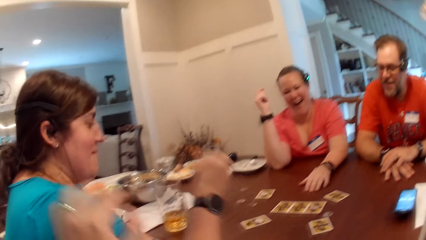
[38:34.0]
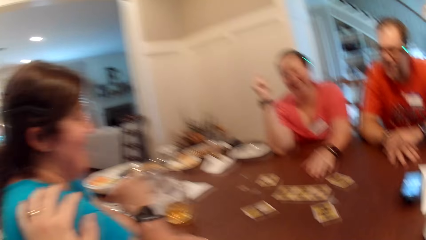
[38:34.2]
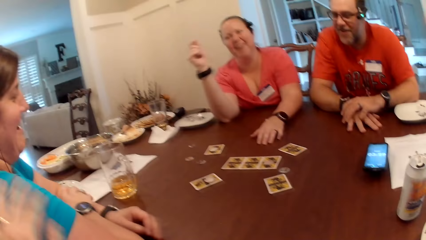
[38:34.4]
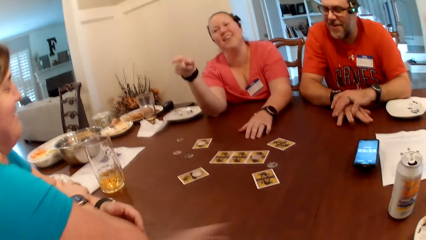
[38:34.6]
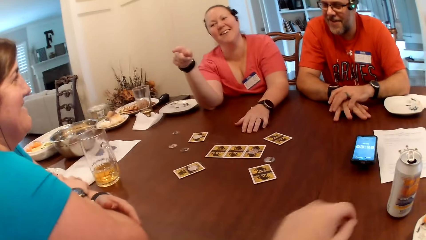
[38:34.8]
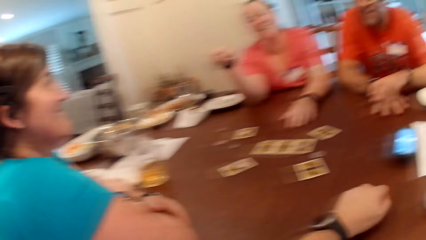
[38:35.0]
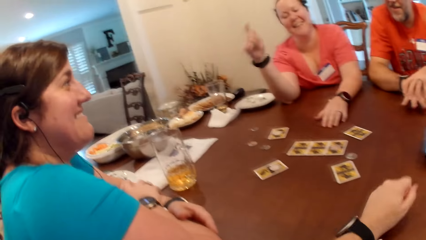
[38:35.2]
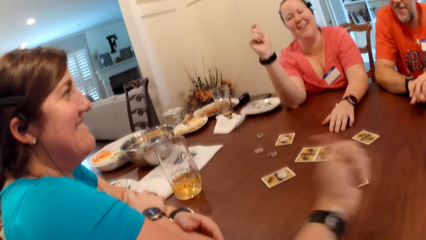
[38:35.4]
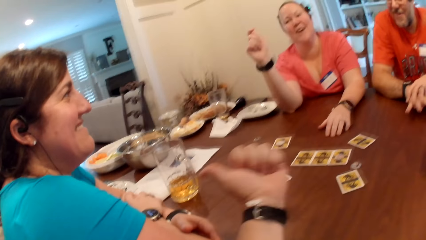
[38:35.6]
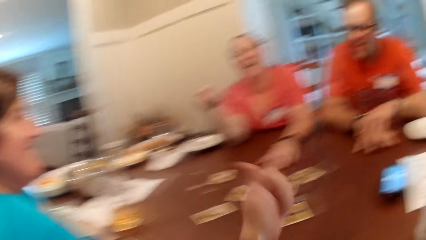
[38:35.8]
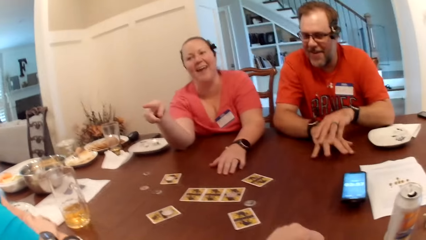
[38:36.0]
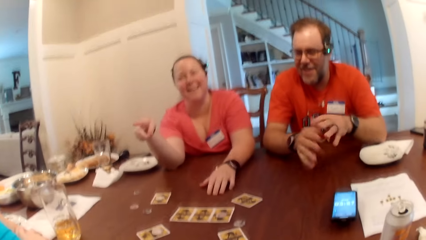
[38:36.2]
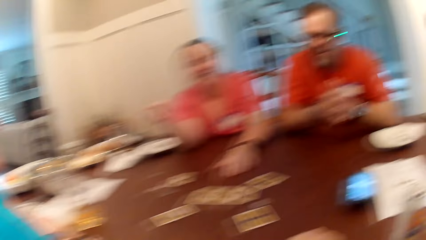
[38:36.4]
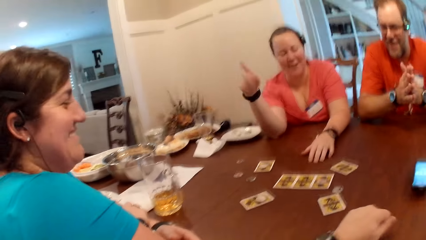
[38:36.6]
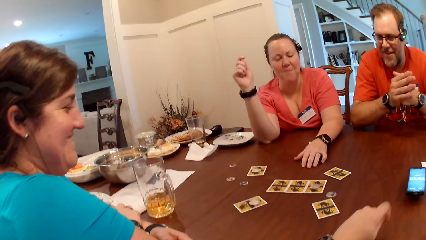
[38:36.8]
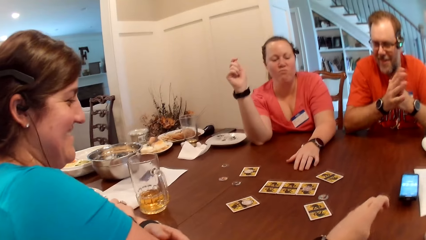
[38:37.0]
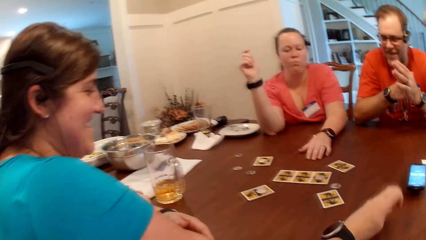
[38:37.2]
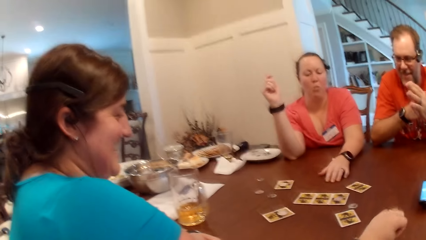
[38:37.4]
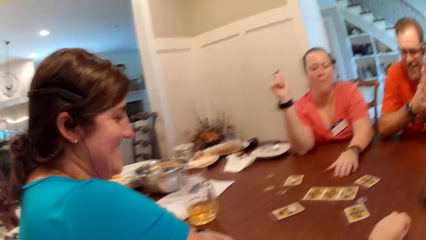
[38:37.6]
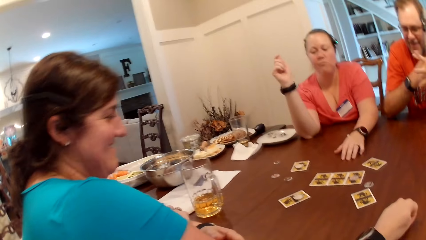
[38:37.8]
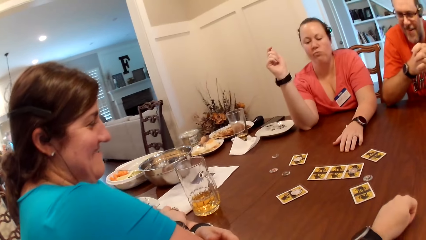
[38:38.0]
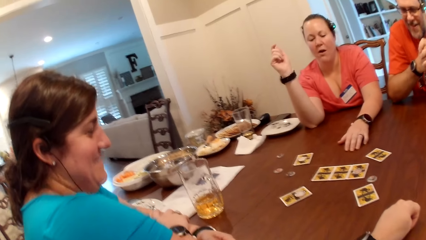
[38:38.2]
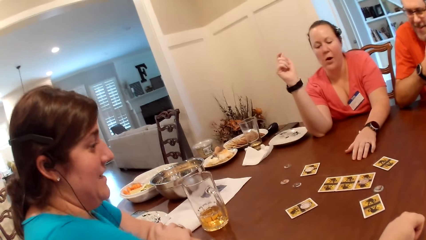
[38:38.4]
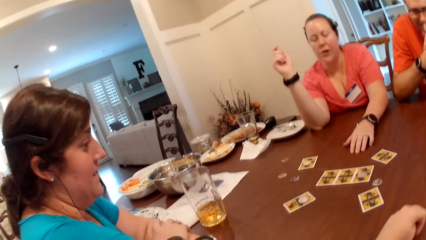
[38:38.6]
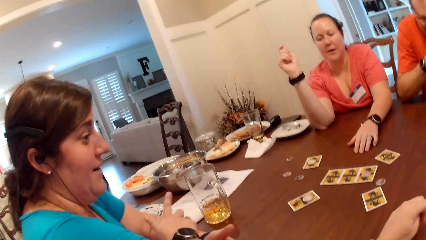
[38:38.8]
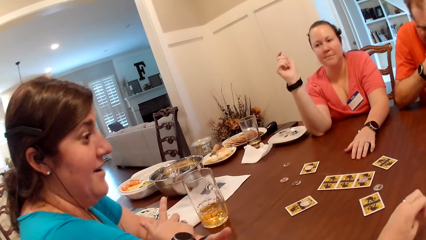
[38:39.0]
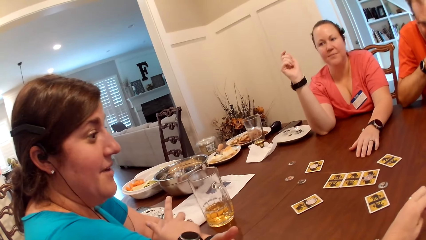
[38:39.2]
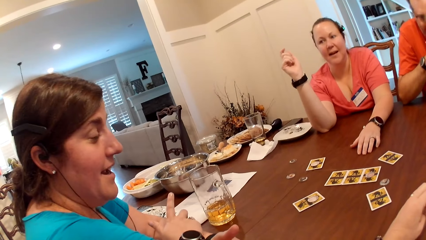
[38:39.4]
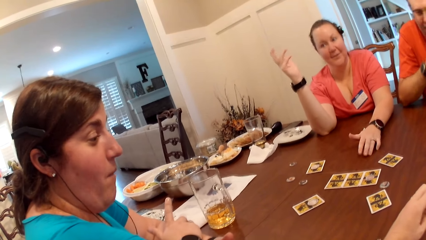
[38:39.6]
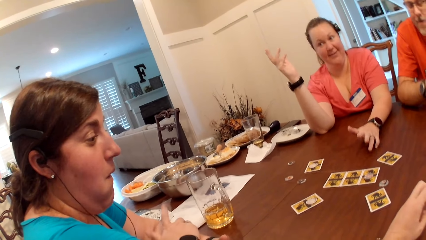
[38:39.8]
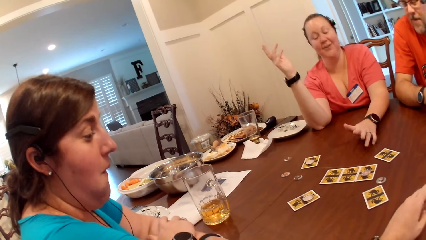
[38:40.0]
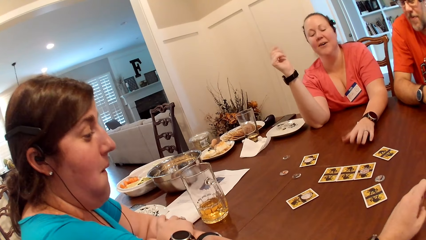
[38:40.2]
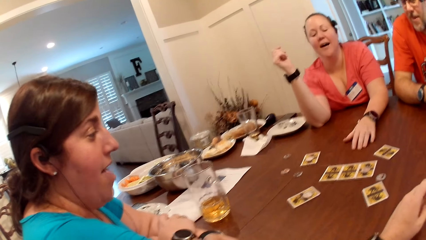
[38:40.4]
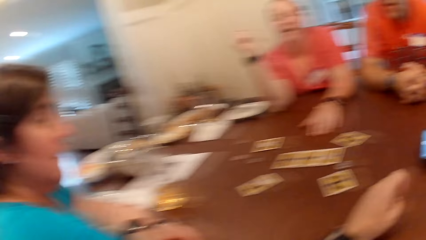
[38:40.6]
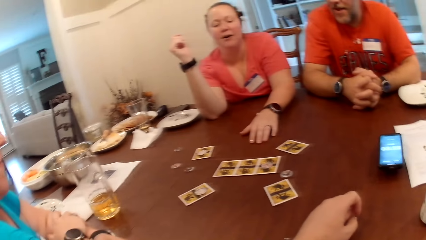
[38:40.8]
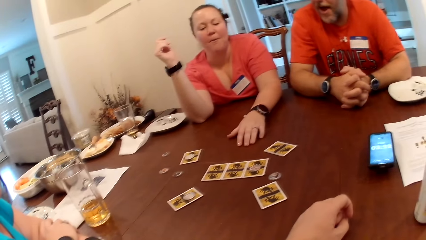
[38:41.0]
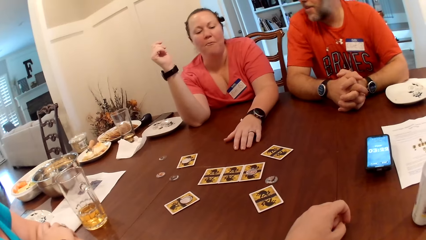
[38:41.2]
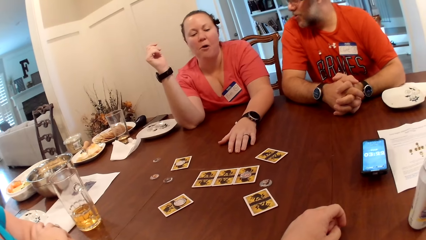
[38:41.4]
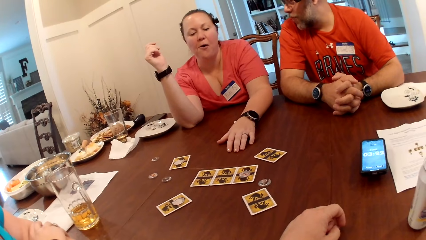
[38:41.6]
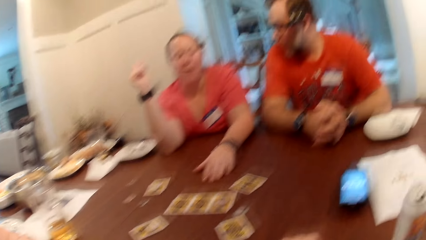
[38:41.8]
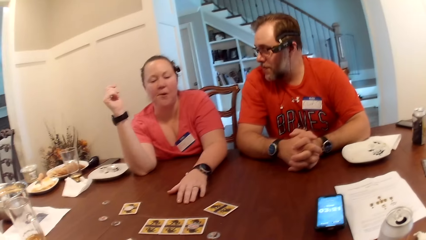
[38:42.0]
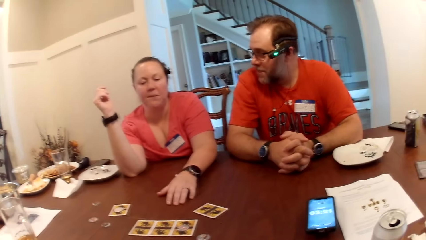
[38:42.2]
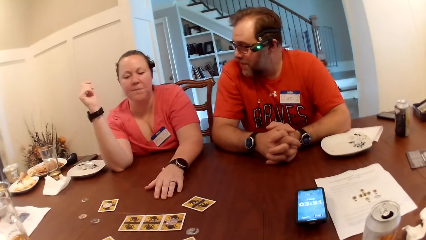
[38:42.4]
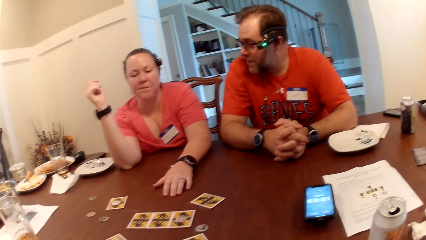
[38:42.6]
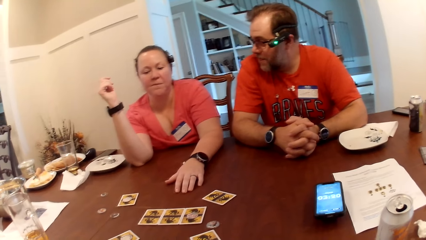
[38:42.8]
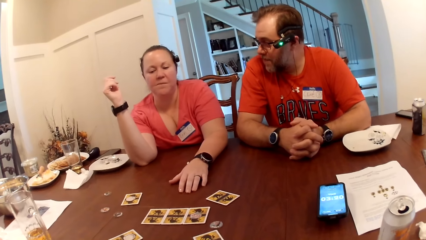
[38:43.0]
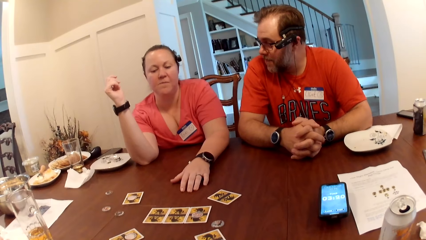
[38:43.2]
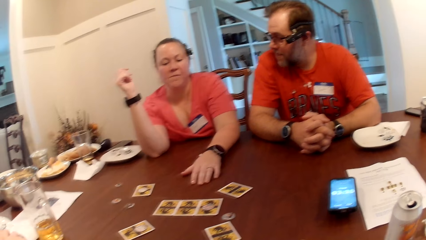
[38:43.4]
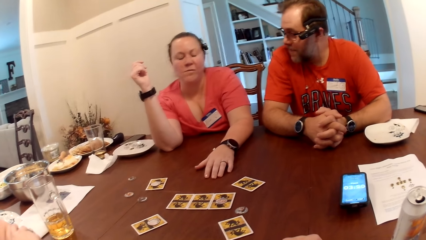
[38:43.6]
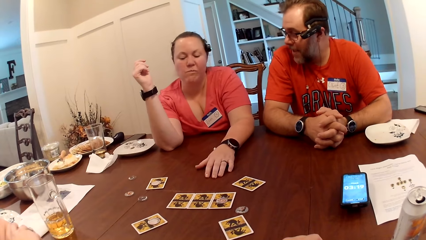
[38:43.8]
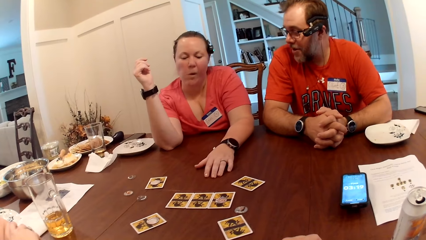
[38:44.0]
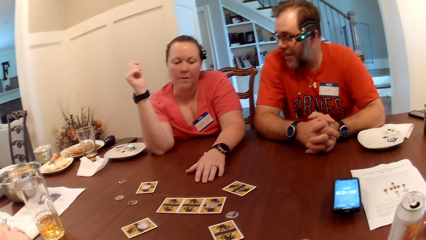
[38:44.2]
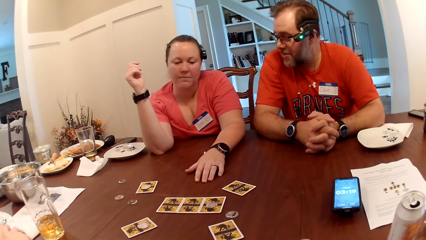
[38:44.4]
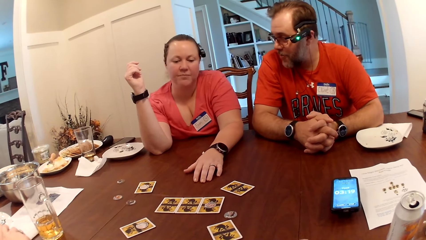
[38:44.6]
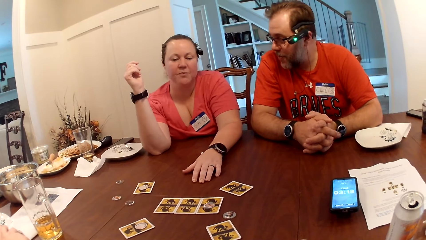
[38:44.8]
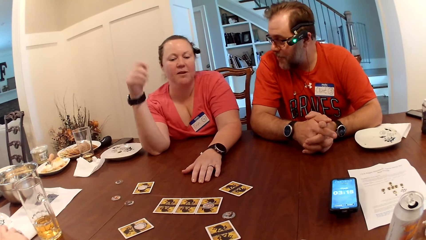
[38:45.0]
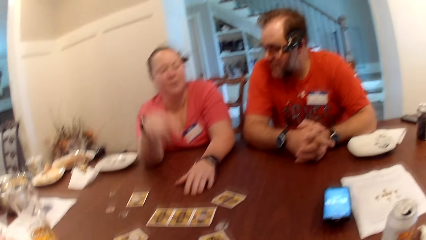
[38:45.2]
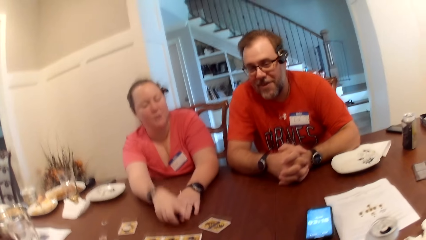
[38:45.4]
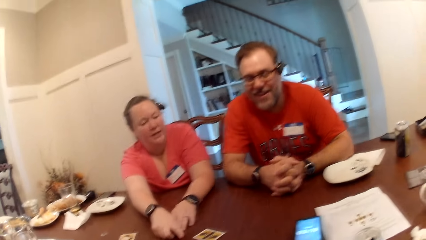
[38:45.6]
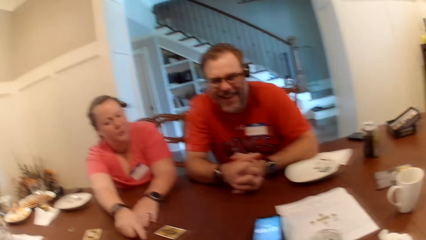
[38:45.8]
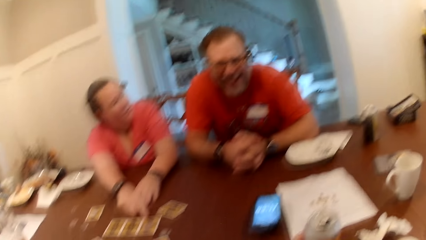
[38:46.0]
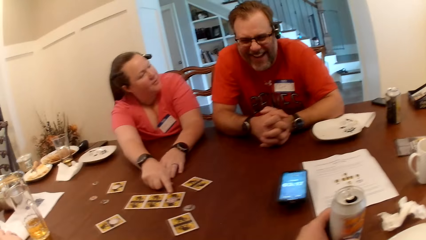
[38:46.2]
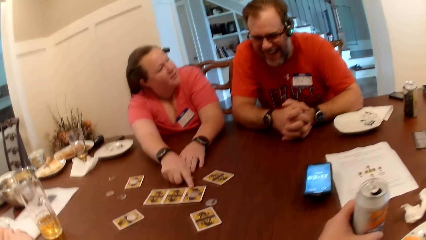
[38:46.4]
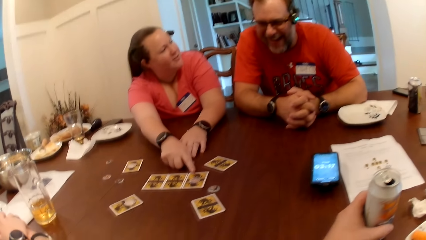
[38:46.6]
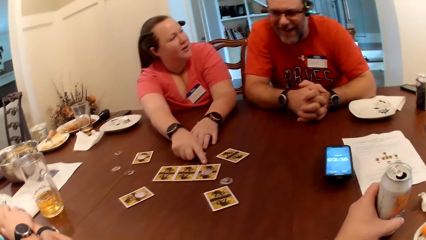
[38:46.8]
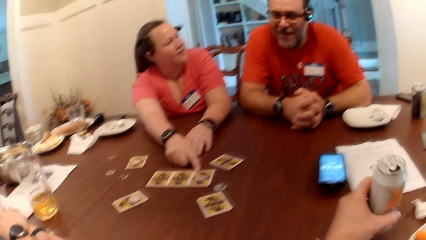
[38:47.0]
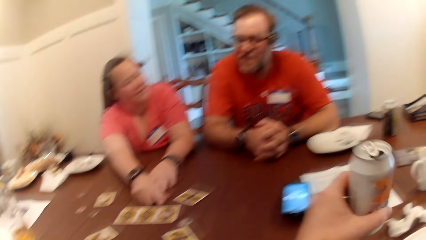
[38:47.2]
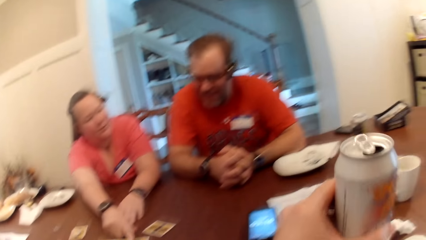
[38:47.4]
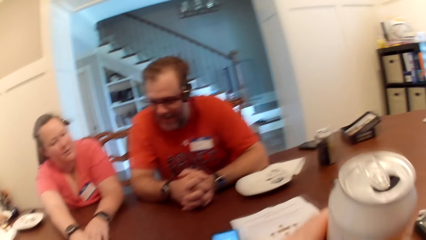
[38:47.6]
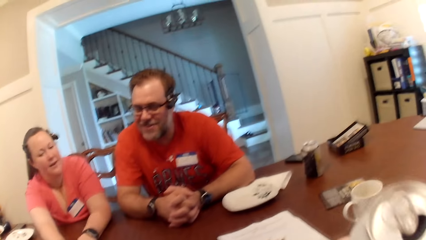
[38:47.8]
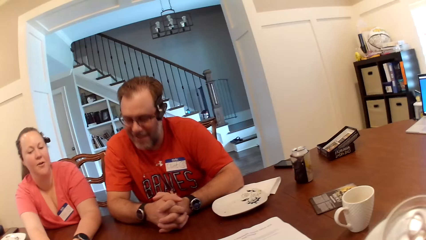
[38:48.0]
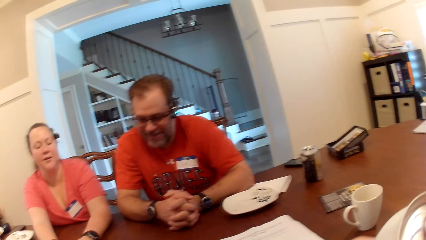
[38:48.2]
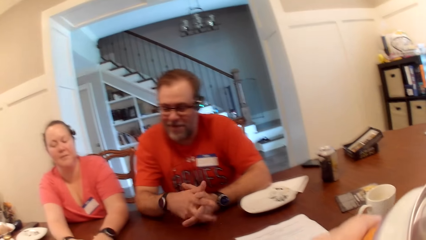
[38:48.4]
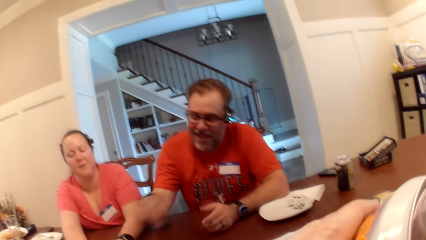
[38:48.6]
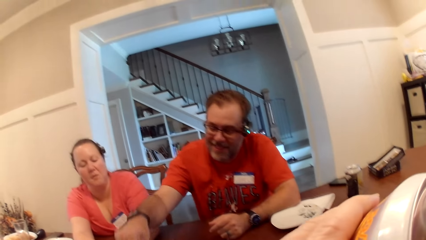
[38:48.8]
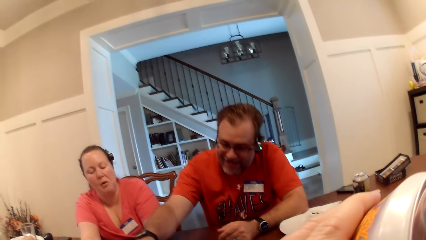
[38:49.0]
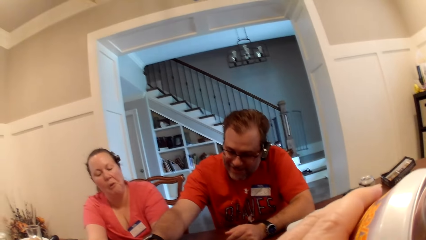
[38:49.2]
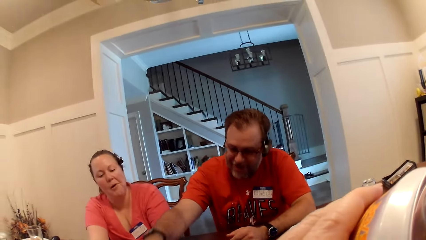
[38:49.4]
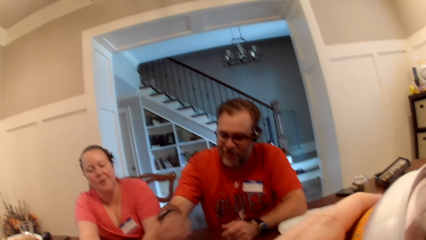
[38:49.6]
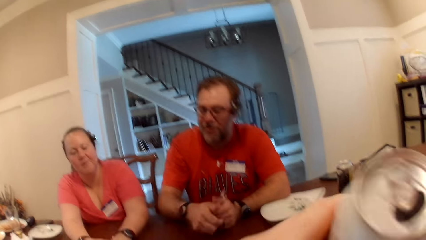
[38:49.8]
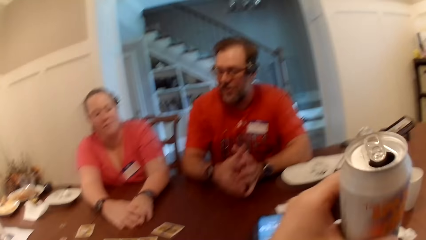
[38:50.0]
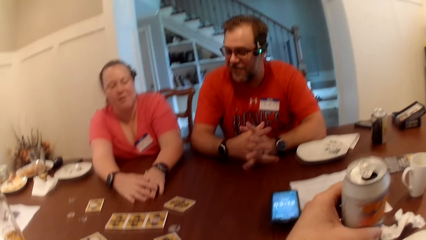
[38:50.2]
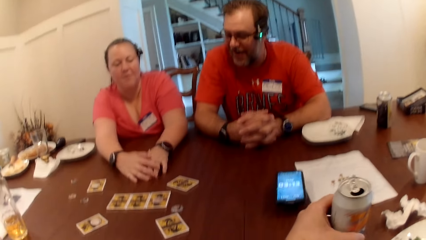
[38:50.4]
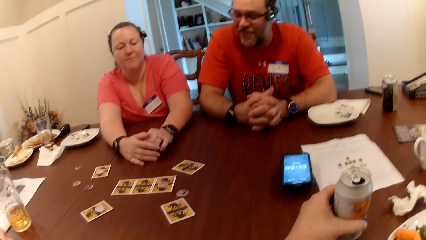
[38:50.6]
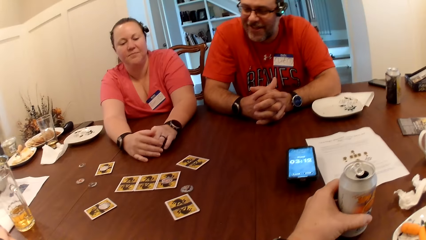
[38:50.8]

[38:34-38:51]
The camera wearer touches a woman at her shoulder with his left hand. He interacts with the woman. A man interacts with another woman. A woman touches a card. The camera wearer picks up the drink can on the table with his left hand. He drinks the drink can in his left hand.
